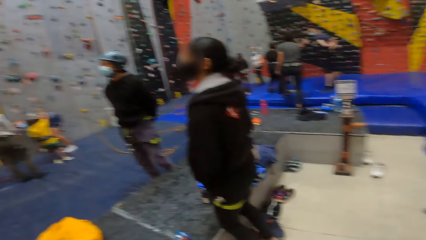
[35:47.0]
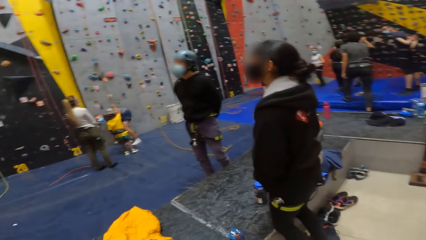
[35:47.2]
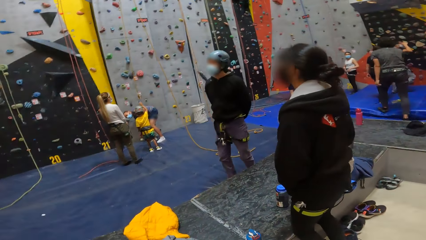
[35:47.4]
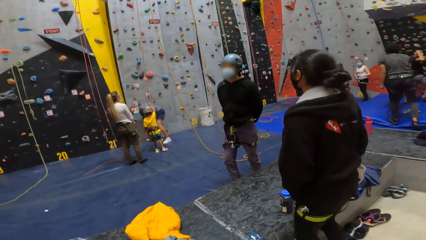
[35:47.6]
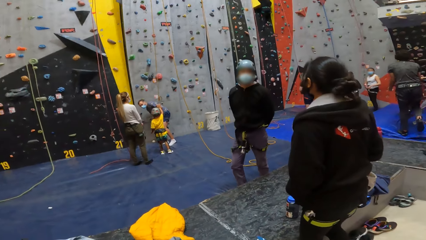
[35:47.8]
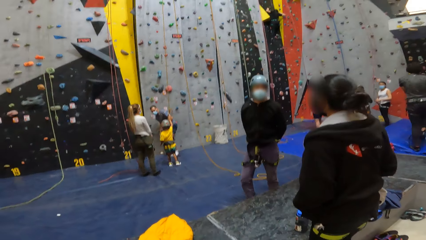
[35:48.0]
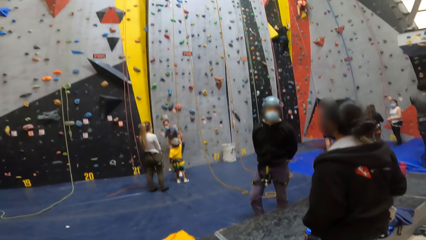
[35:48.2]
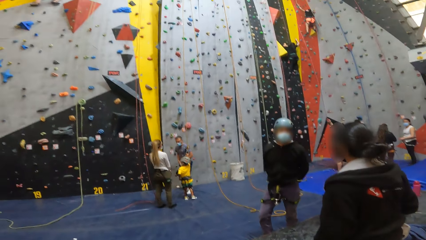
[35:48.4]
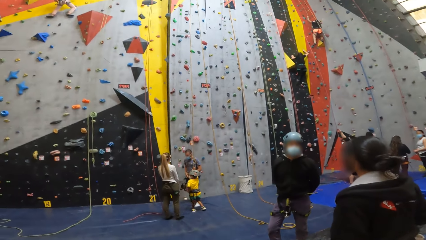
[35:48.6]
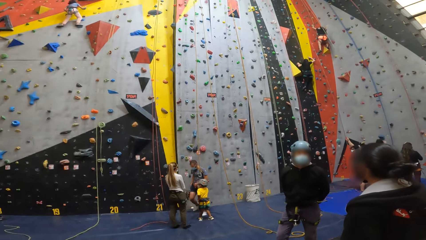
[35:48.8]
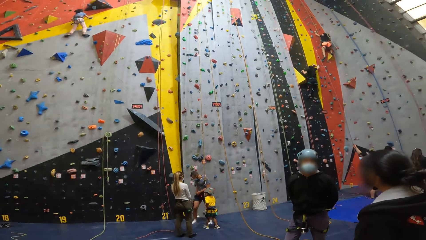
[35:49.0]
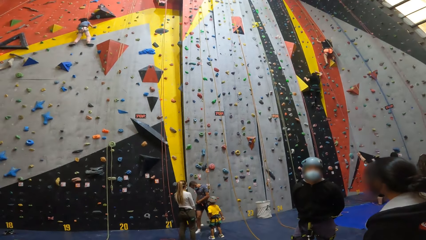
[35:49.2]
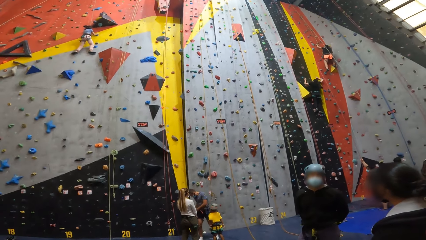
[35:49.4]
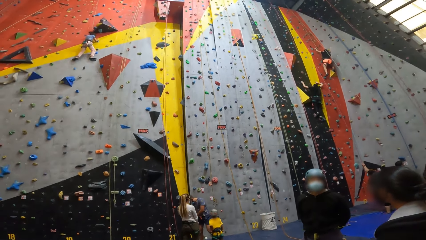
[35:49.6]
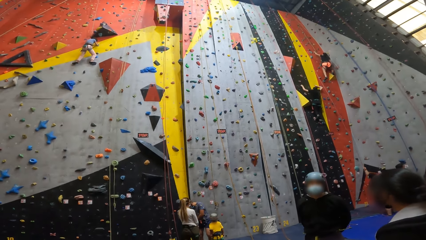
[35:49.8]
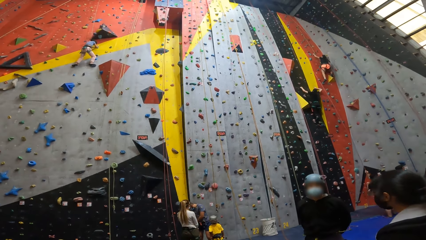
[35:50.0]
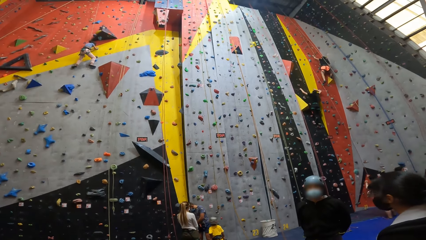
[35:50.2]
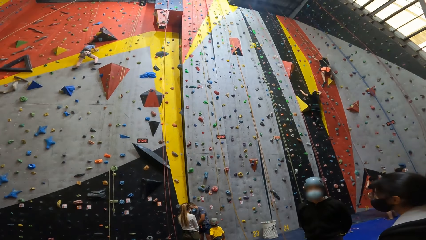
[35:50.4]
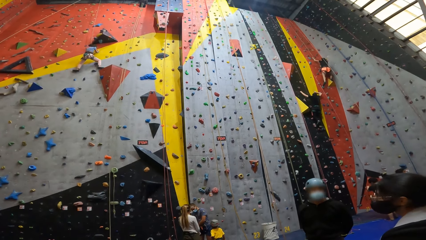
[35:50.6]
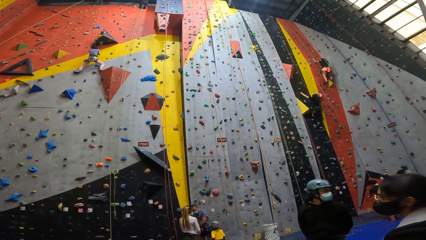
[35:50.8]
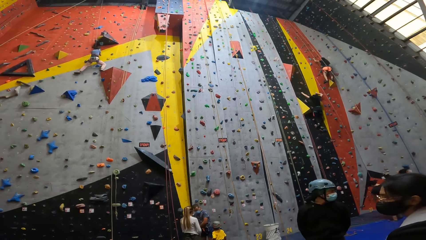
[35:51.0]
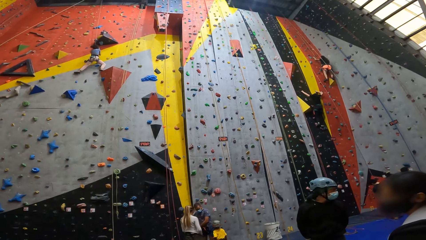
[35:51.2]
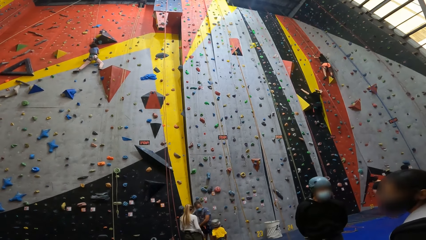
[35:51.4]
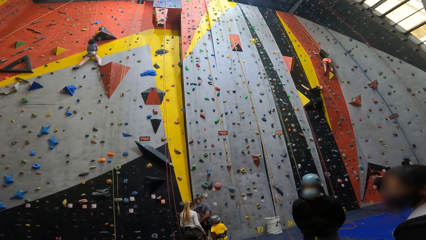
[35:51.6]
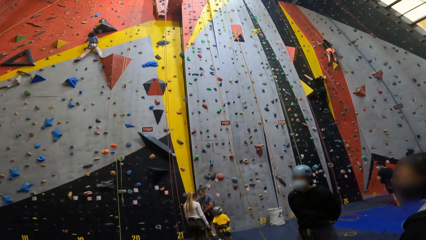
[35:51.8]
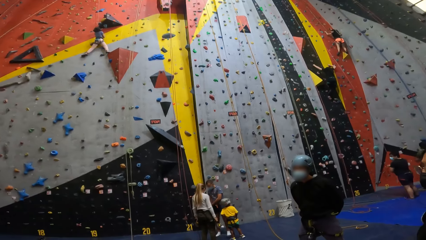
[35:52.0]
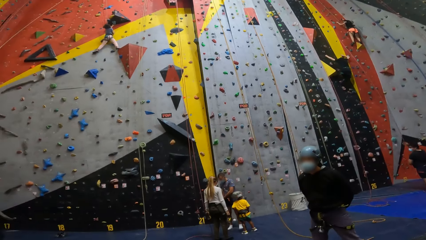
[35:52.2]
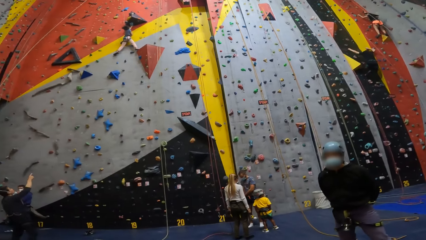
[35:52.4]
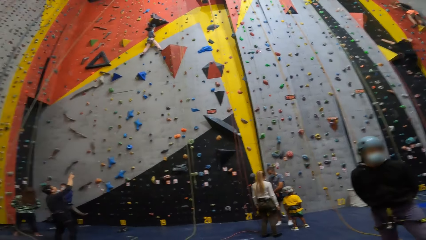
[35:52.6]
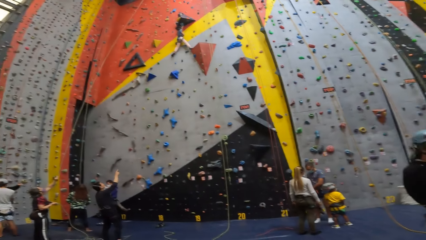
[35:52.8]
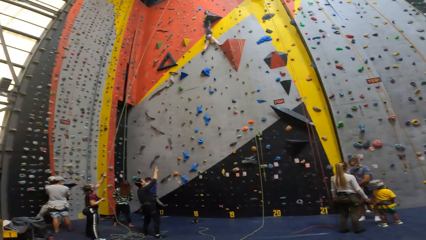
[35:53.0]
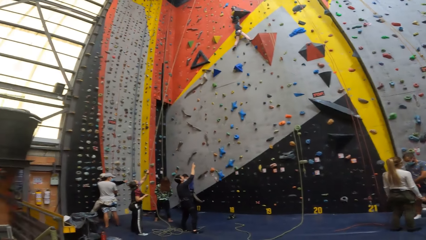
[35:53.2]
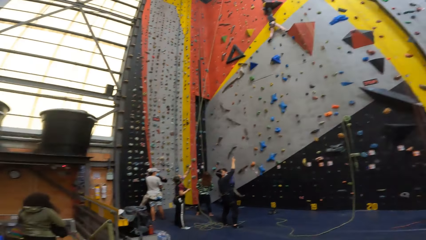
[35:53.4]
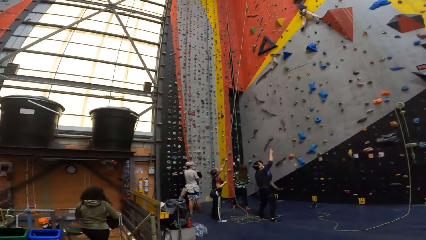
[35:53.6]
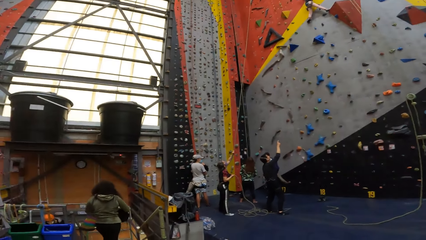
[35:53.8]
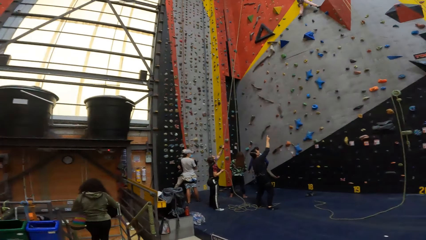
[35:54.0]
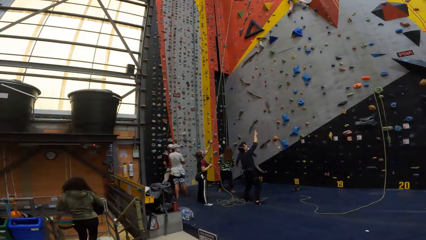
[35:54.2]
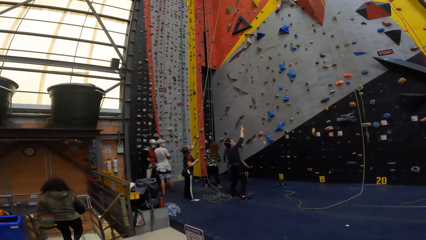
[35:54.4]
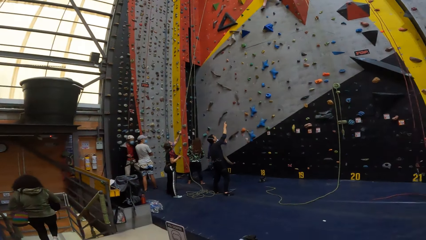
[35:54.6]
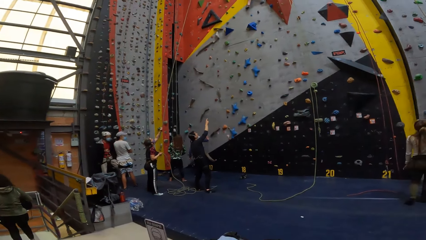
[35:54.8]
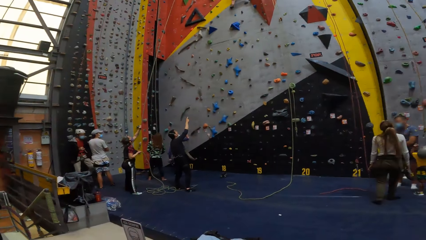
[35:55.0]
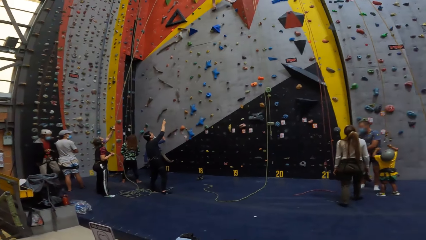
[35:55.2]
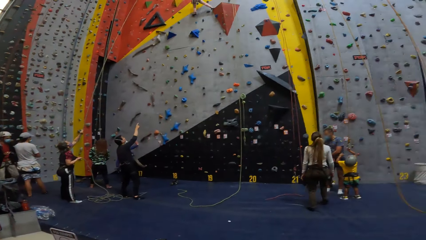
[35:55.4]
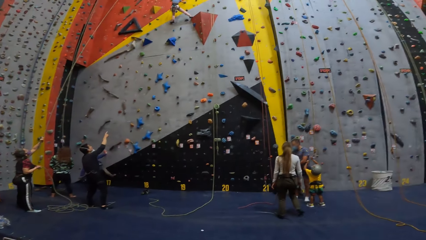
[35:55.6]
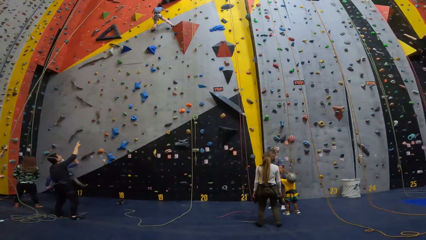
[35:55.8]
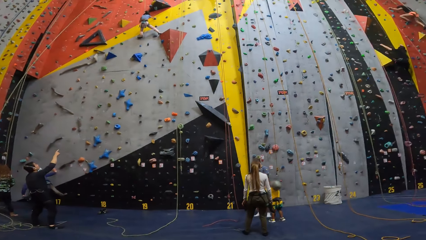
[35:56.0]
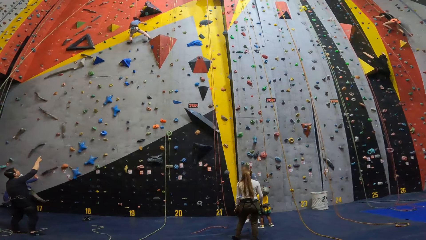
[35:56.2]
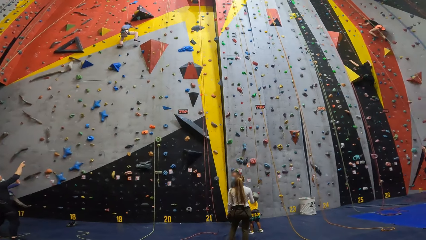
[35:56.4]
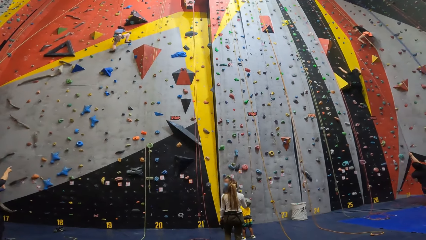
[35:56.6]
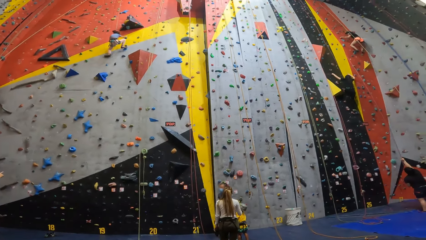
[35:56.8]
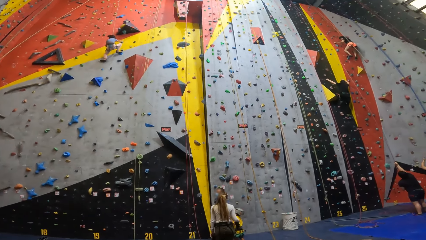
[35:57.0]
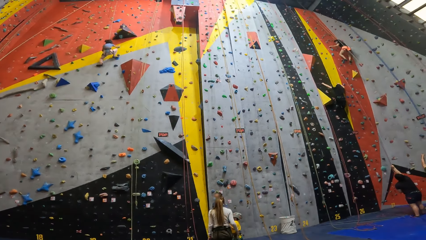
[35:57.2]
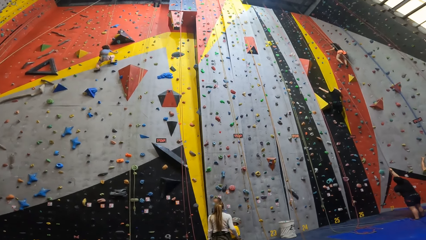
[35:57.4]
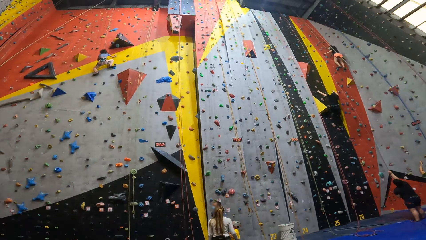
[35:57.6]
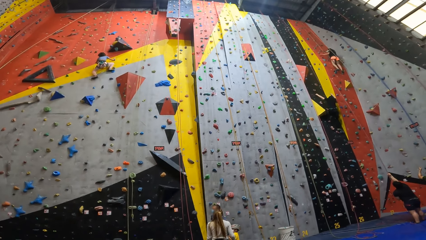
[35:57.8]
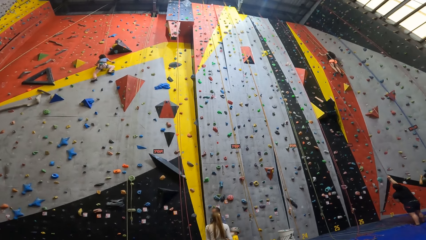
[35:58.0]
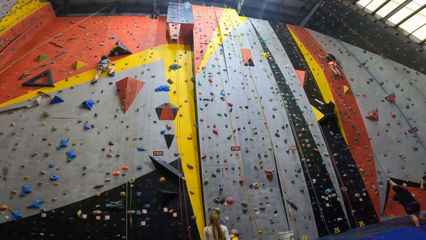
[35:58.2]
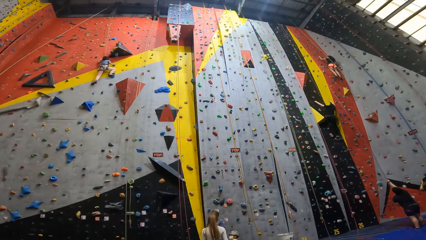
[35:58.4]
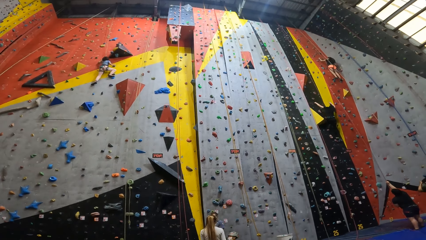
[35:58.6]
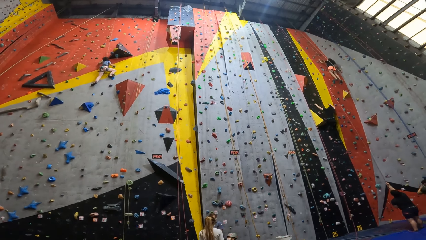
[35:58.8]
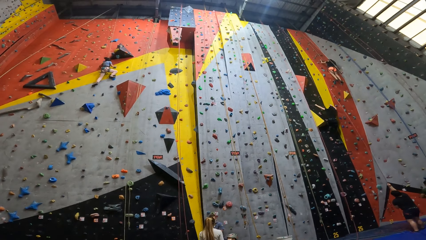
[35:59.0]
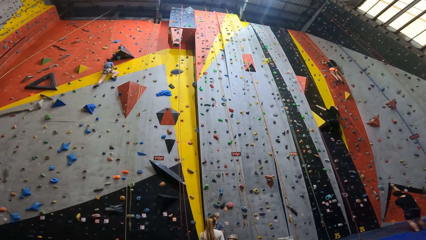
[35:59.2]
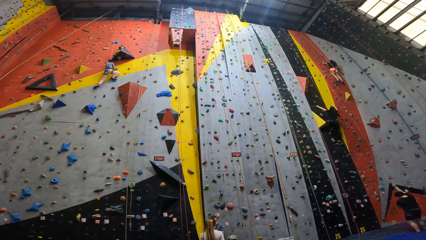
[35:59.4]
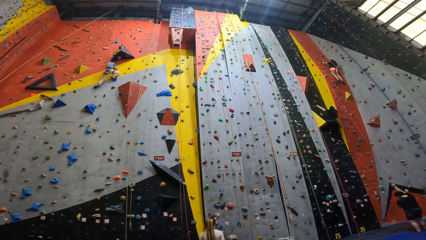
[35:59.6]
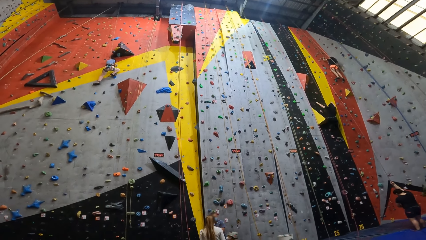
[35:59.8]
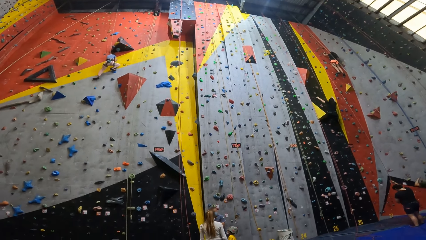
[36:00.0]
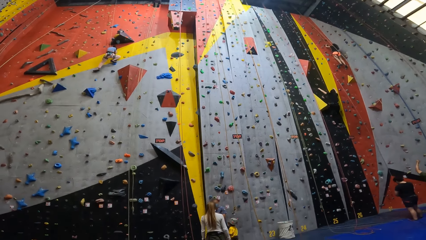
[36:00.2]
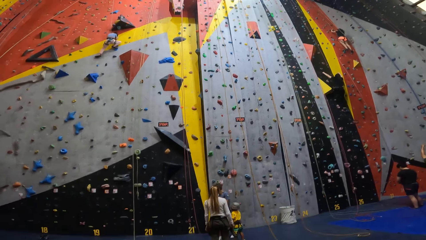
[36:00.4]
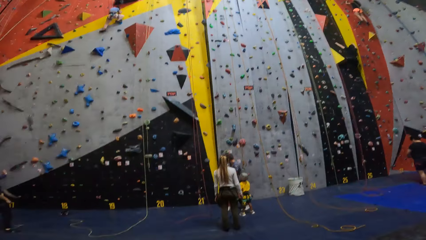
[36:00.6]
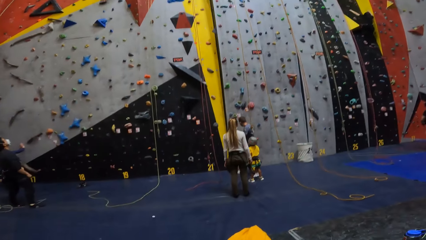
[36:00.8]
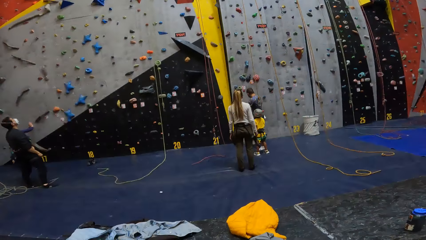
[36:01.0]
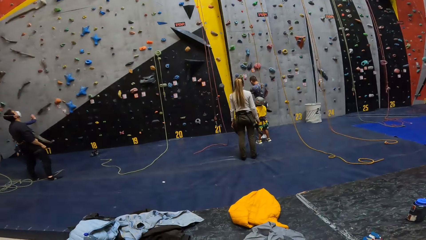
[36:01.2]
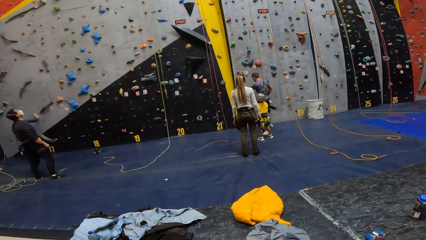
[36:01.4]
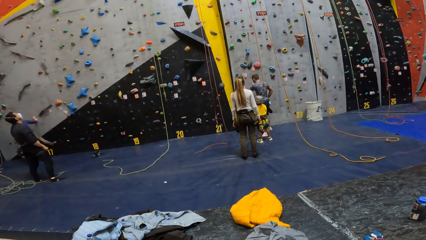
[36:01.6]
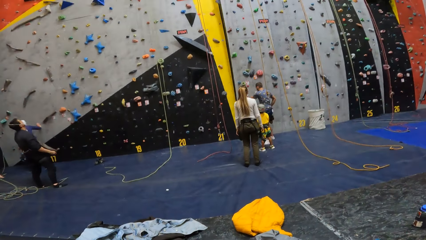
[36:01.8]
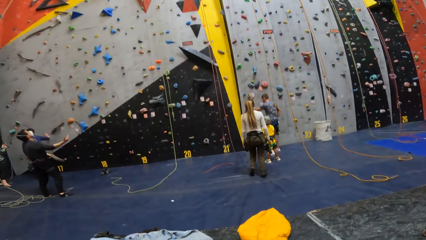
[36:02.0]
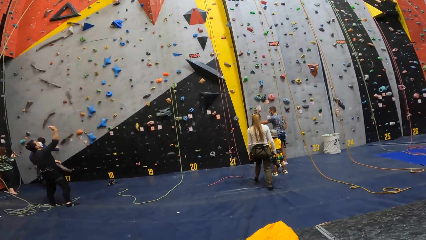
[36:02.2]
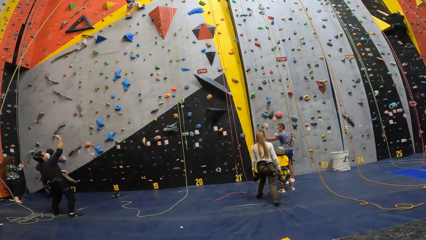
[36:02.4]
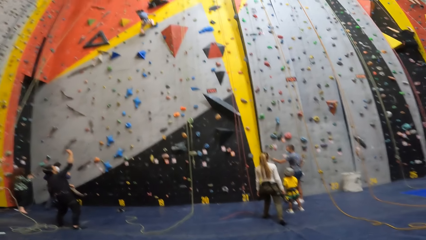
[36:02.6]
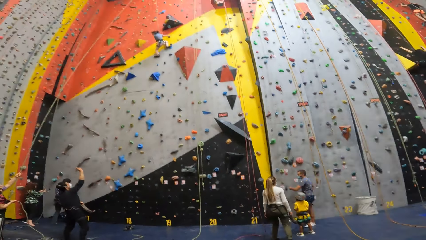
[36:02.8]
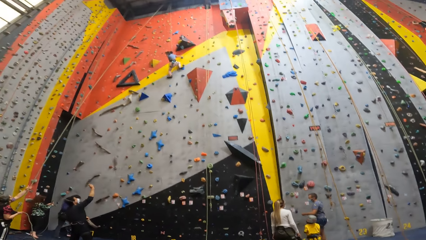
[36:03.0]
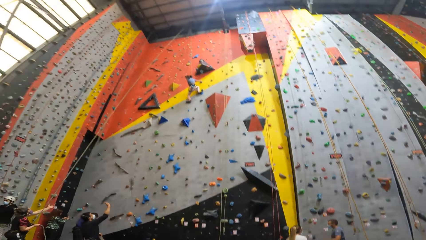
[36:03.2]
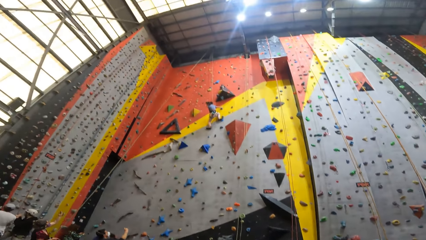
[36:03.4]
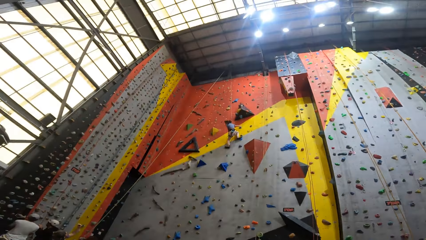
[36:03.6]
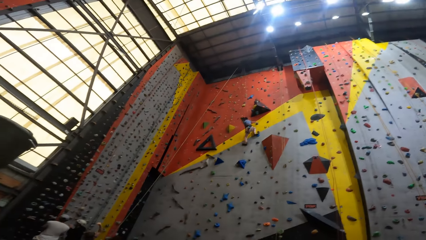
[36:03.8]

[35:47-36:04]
The camera wearer looks around.
